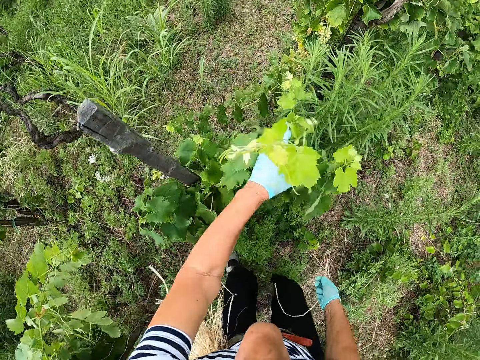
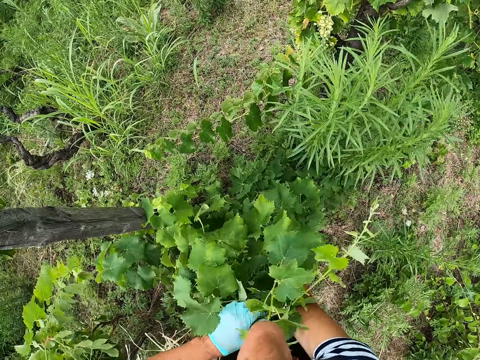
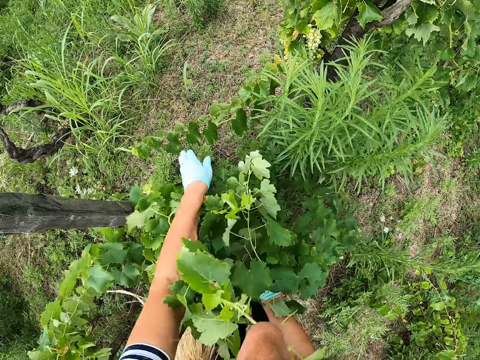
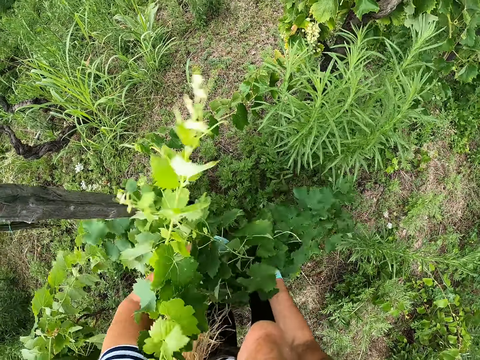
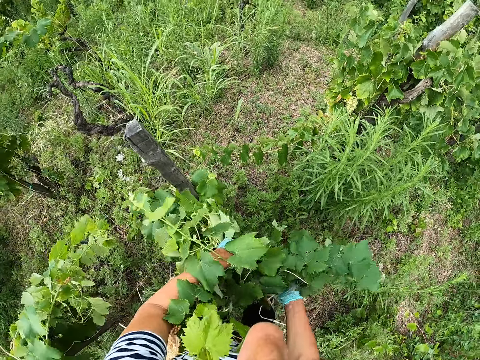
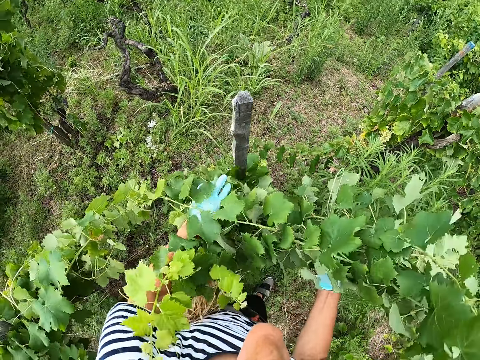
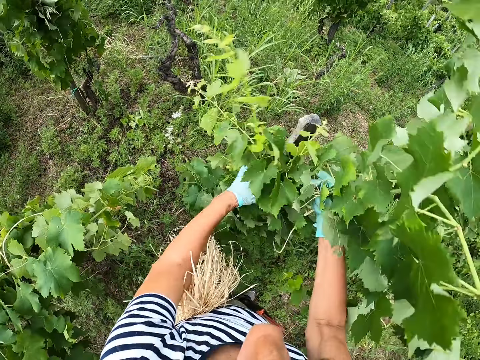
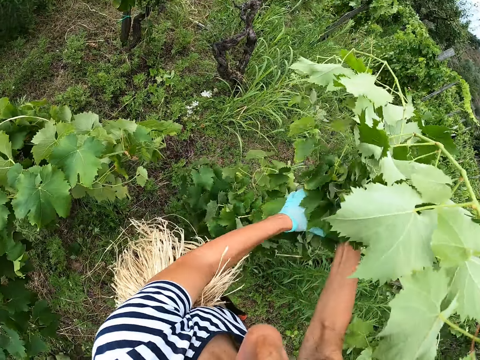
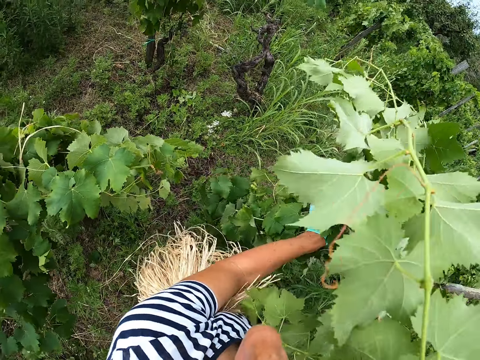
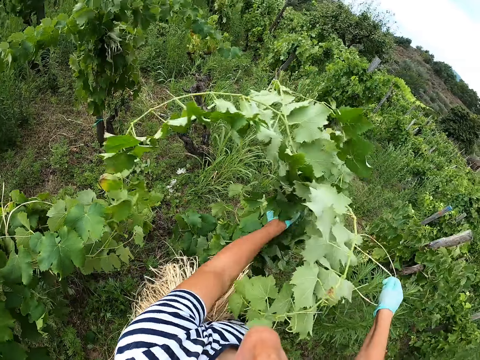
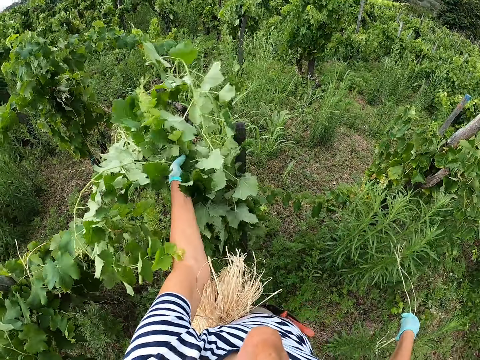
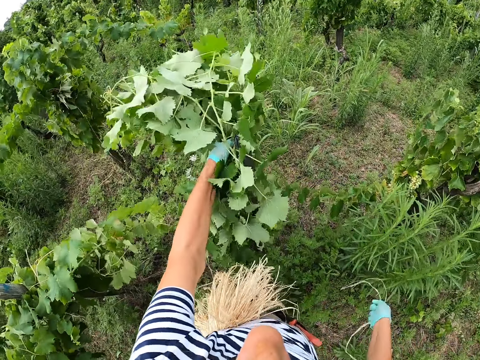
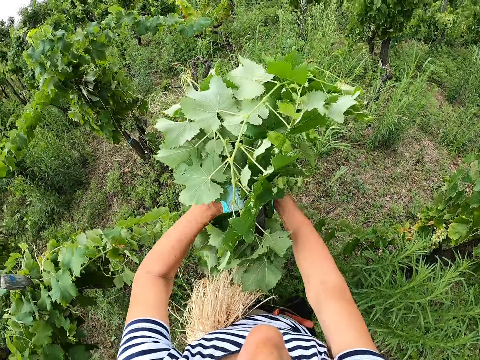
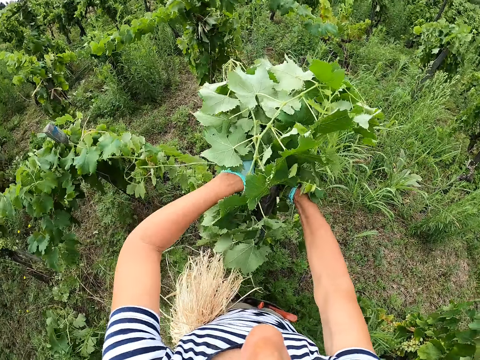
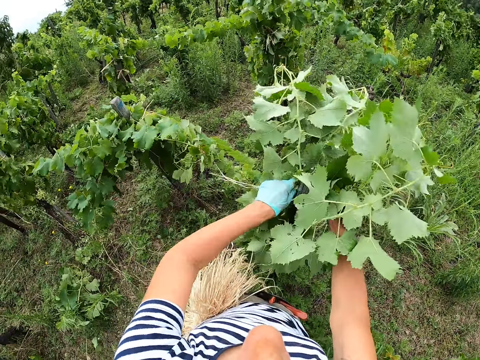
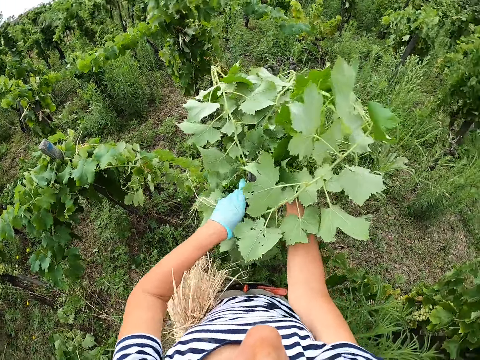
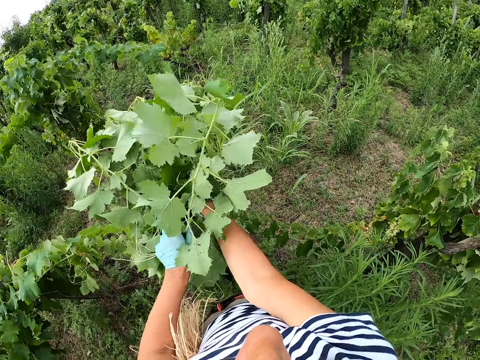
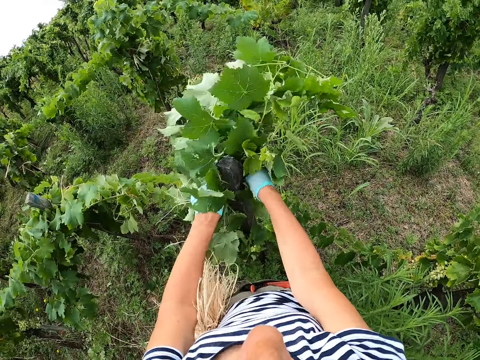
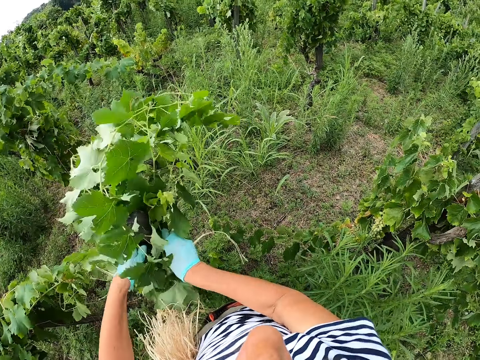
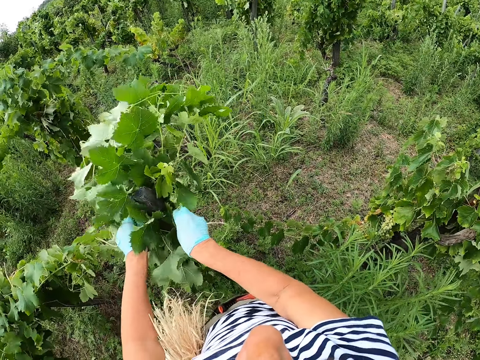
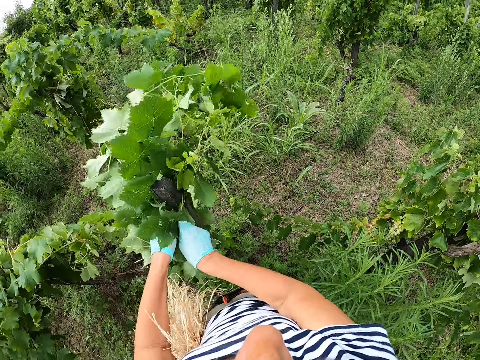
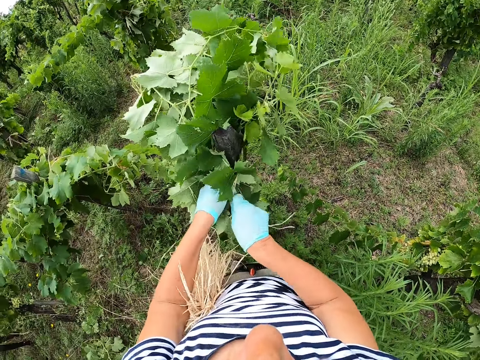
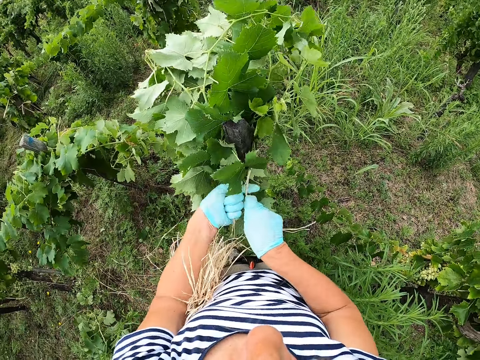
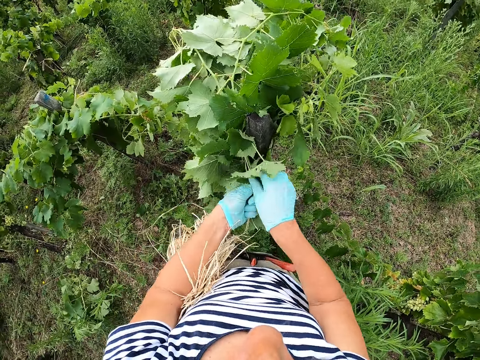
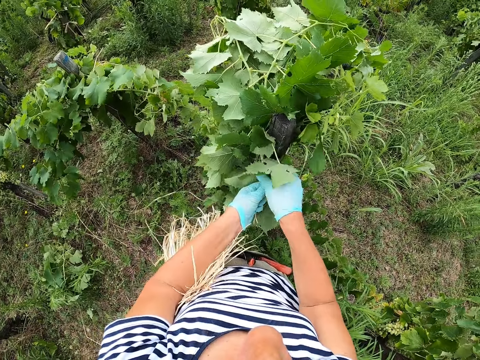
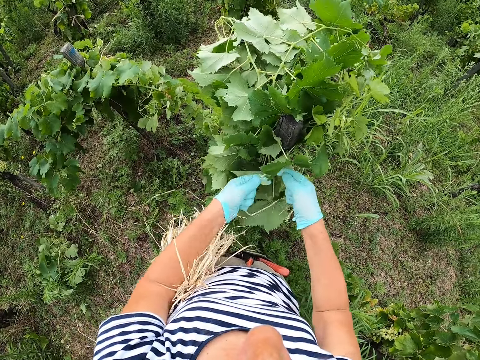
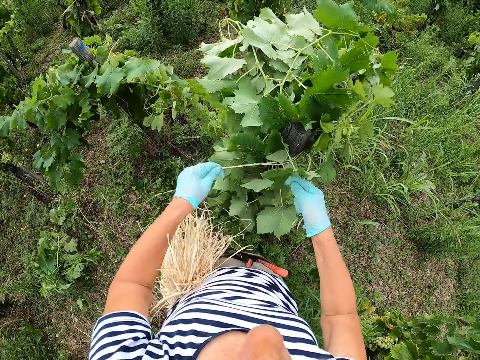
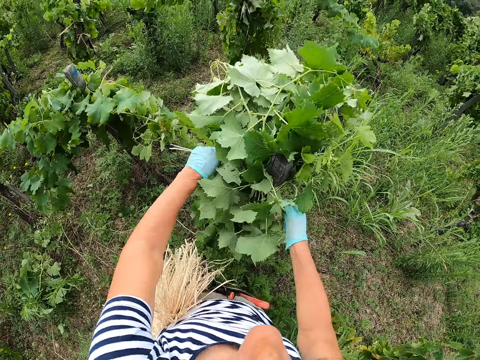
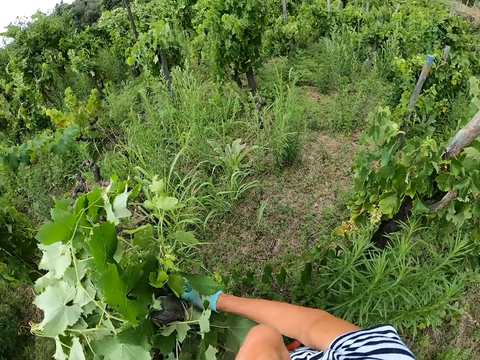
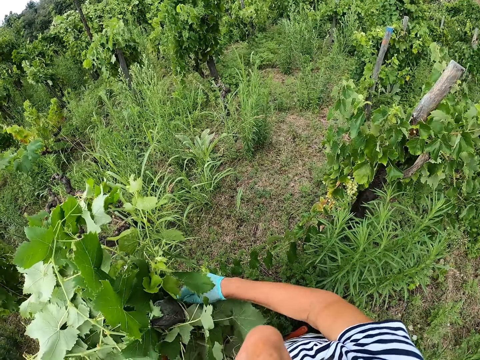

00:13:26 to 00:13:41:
The camera wearer holds branches of a plant towards the wooden support stick. They fold grape leaves. They tie the branches of the plant to the wooden support stick with ropes.

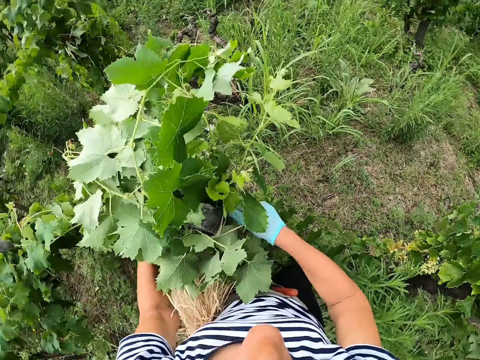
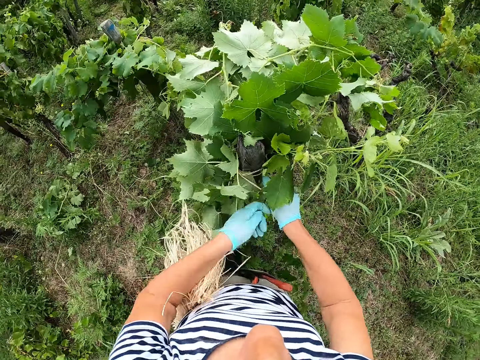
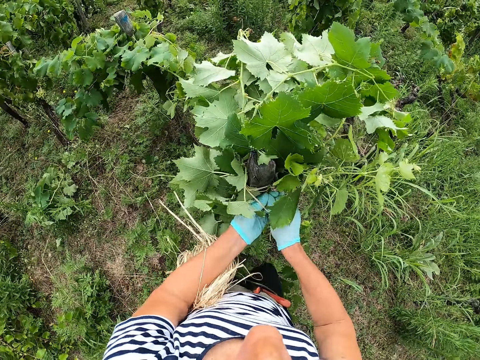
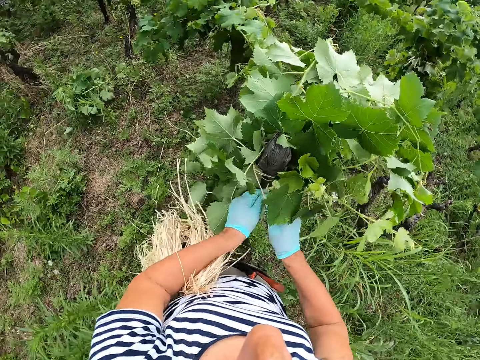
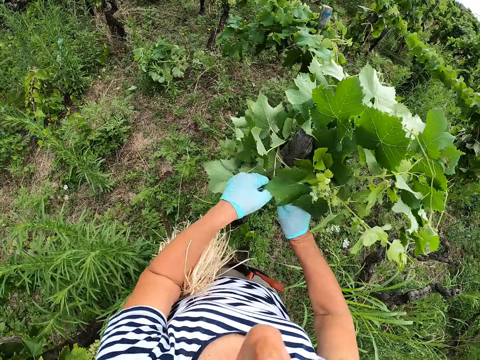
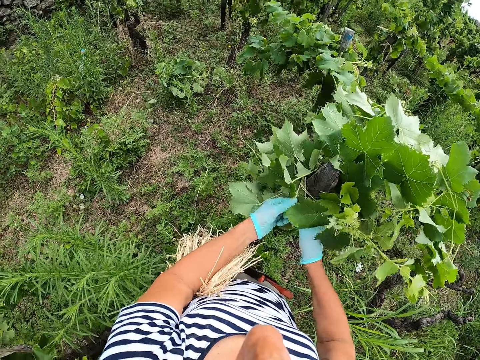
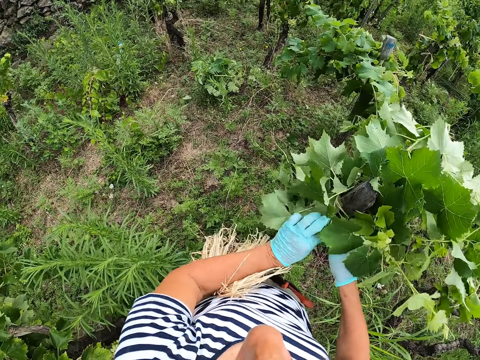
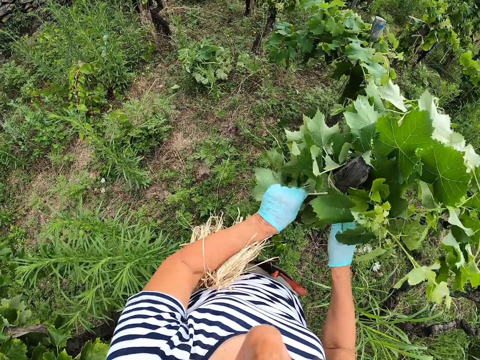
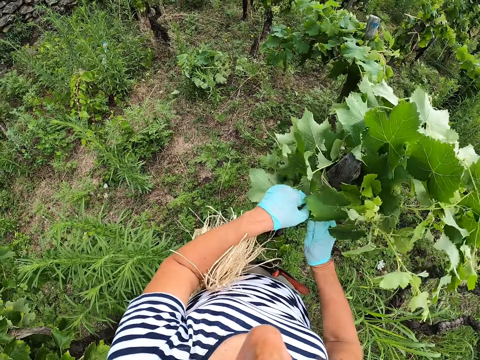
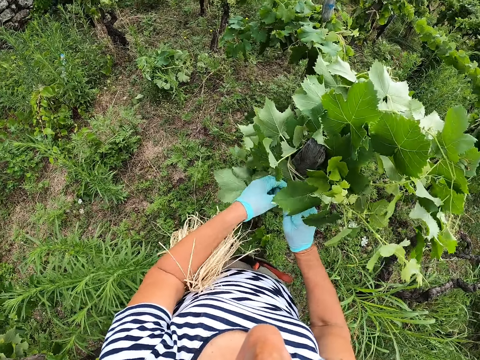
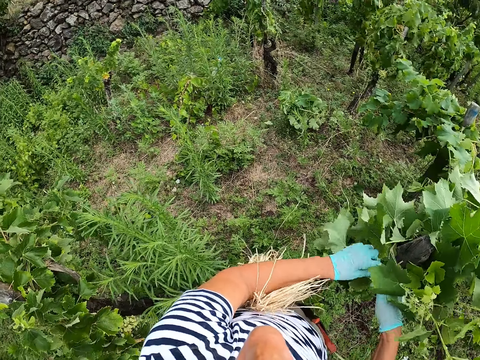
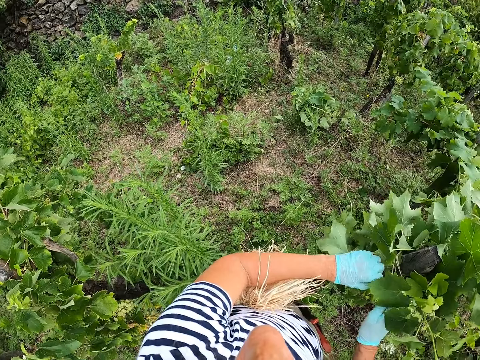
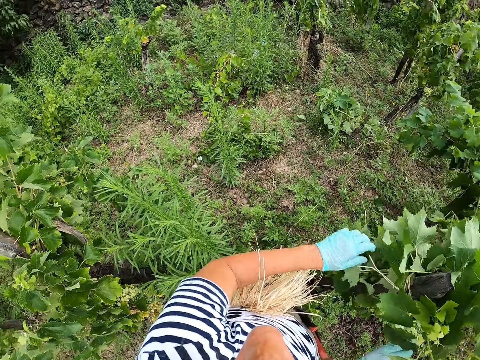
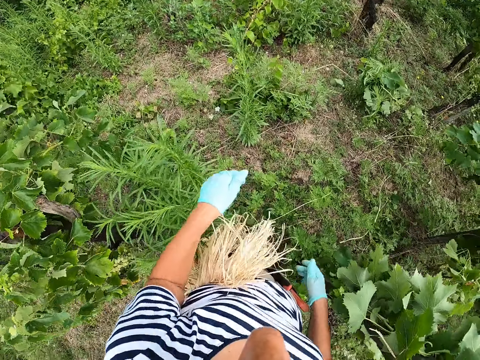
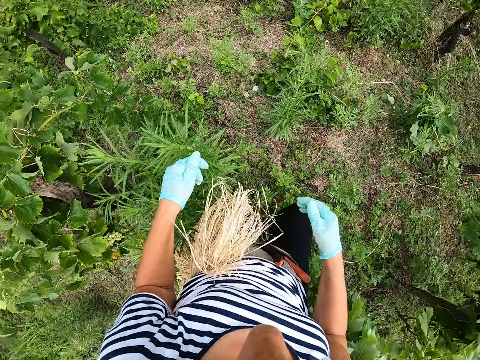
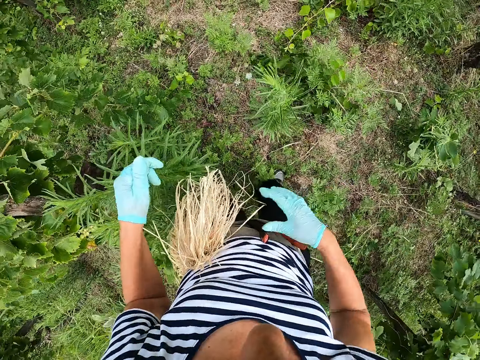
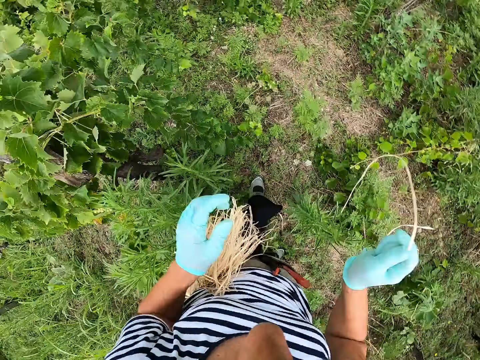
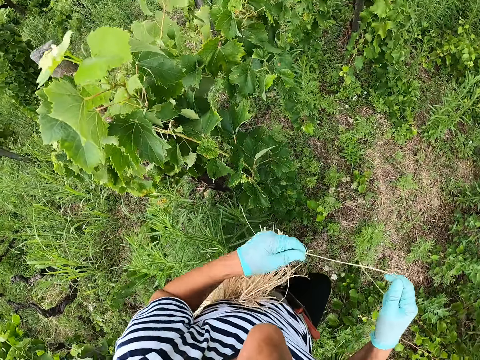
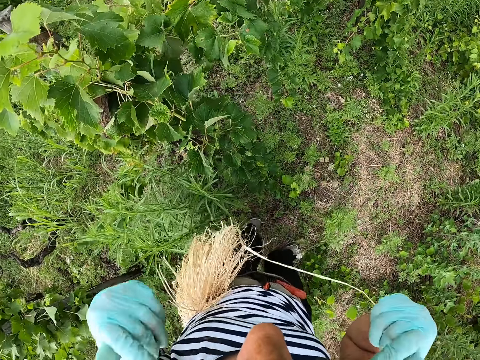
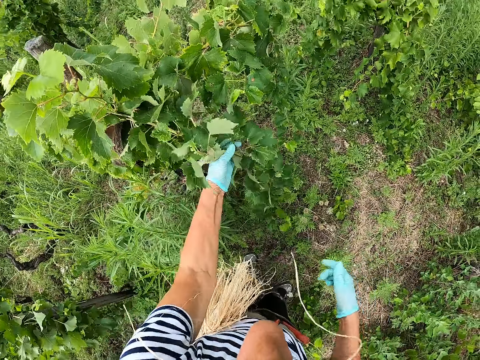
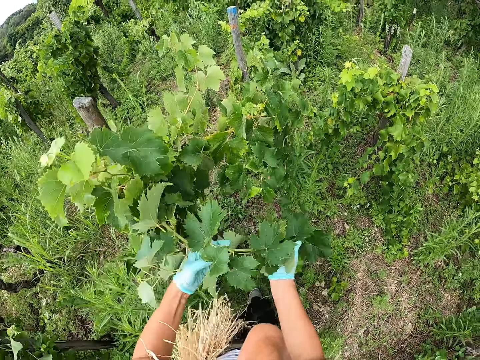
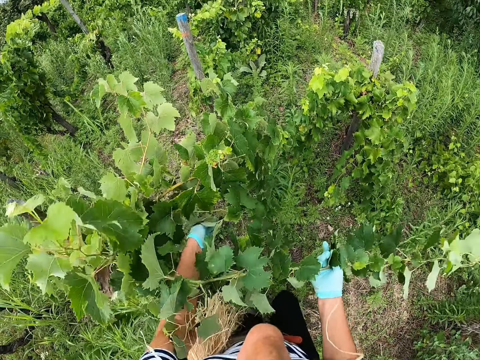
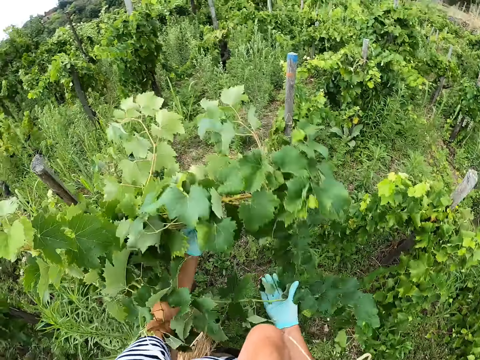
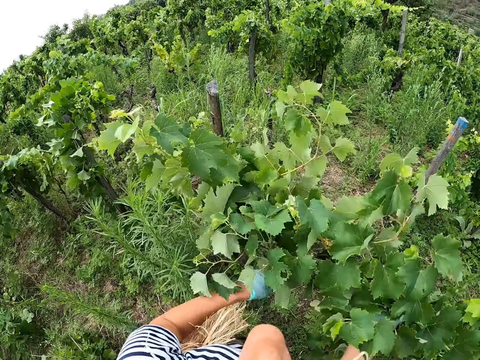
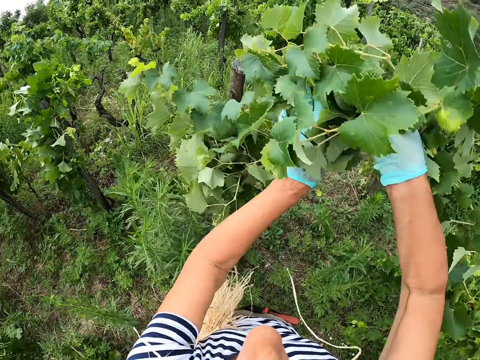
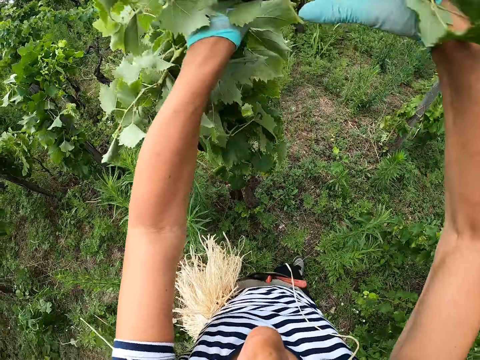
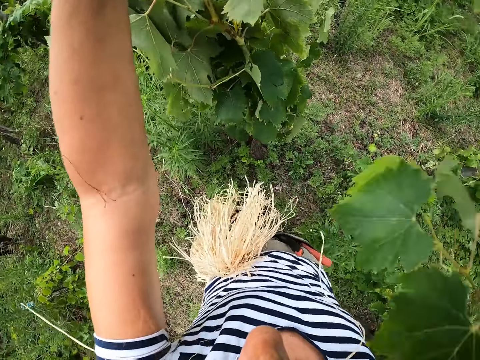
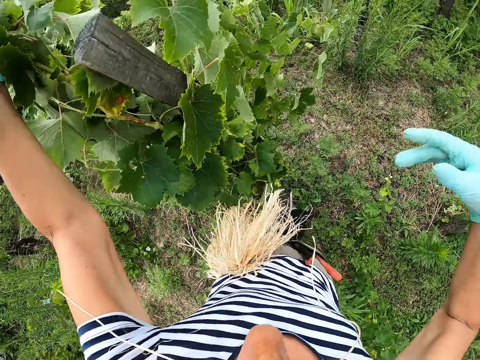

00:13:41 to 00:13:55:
The camera wearer pulls a string or rope from the waist. They hold the rope, put the string in the mouth and align the plants. They fold leaves.
